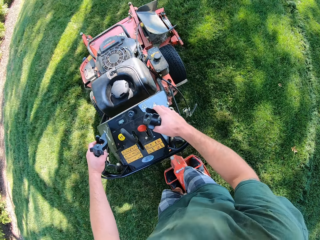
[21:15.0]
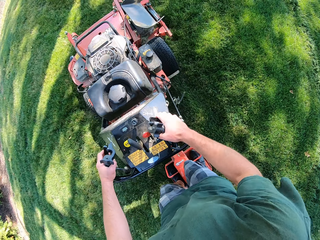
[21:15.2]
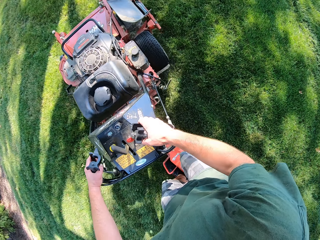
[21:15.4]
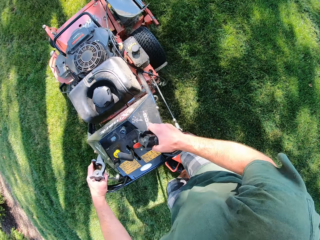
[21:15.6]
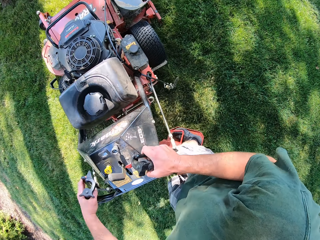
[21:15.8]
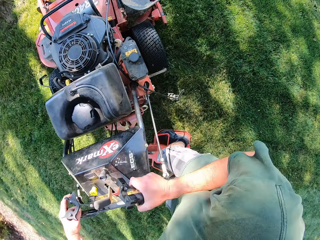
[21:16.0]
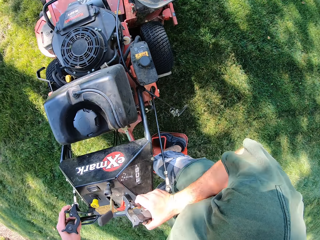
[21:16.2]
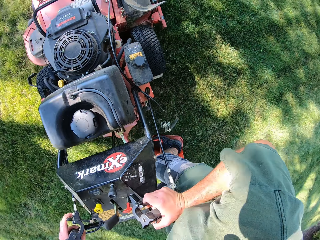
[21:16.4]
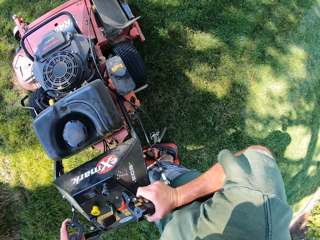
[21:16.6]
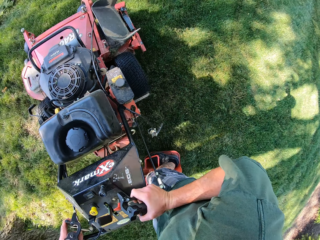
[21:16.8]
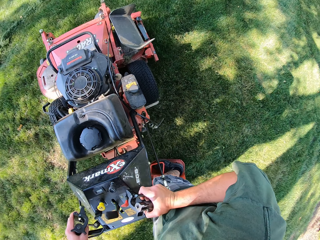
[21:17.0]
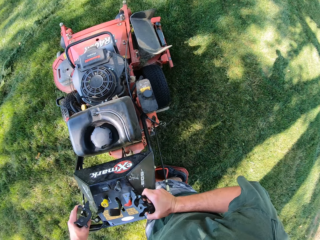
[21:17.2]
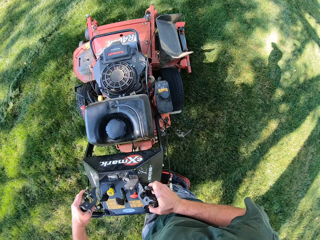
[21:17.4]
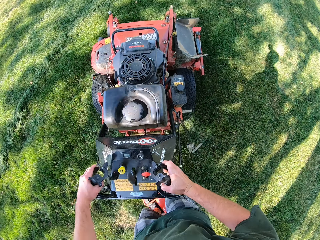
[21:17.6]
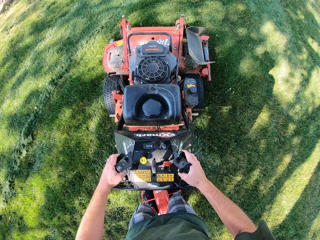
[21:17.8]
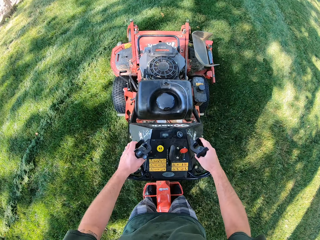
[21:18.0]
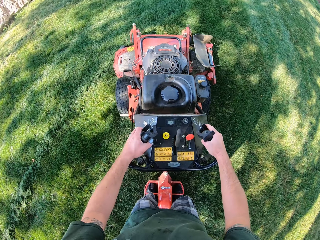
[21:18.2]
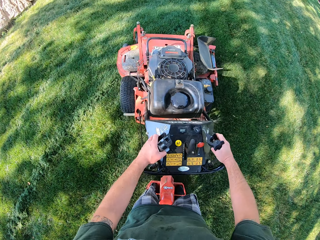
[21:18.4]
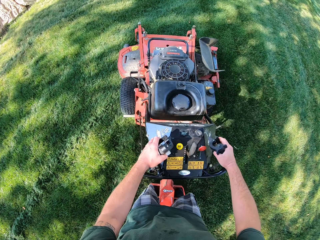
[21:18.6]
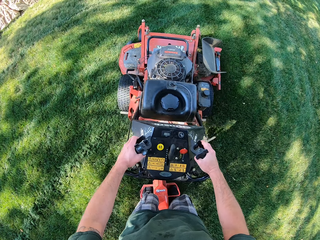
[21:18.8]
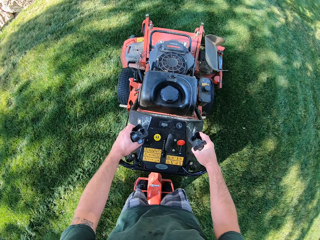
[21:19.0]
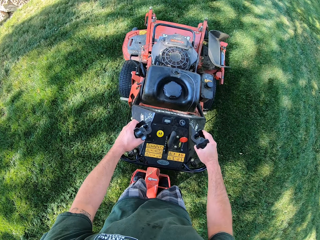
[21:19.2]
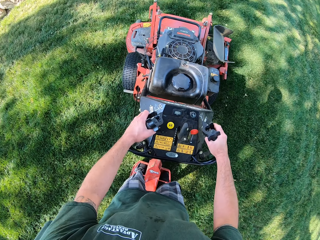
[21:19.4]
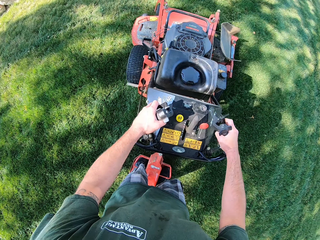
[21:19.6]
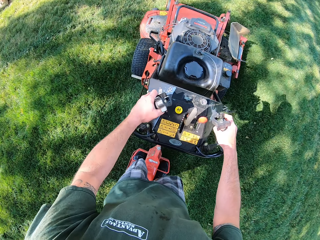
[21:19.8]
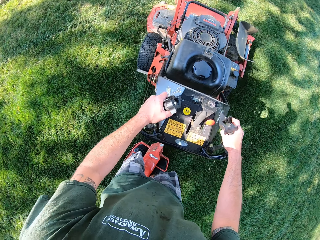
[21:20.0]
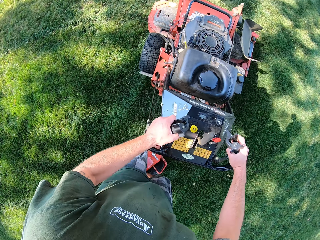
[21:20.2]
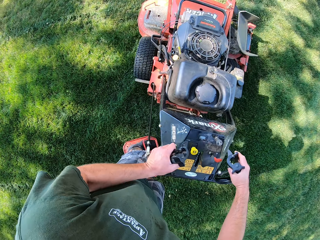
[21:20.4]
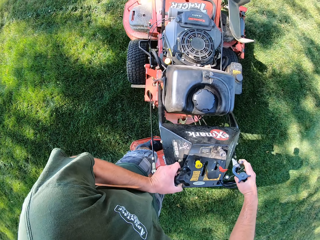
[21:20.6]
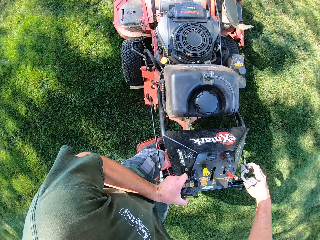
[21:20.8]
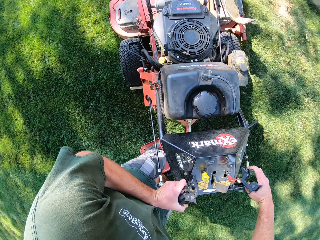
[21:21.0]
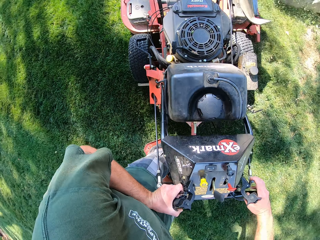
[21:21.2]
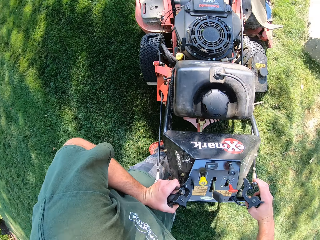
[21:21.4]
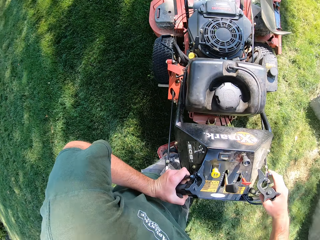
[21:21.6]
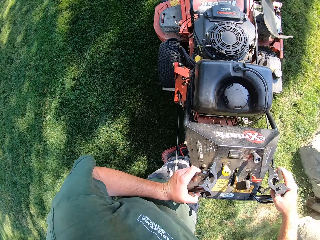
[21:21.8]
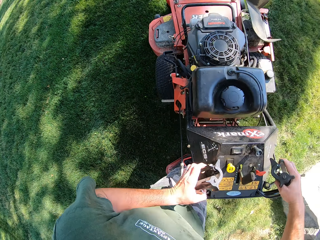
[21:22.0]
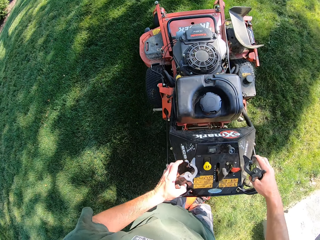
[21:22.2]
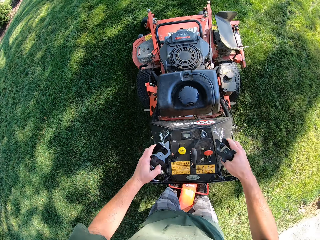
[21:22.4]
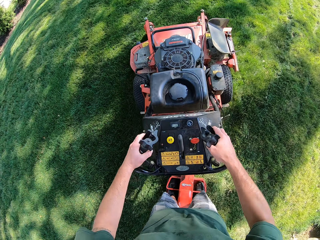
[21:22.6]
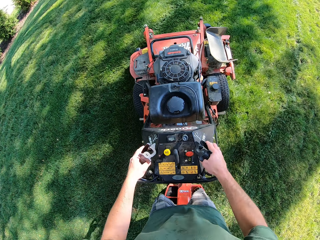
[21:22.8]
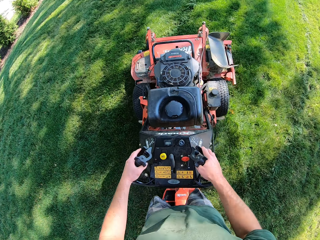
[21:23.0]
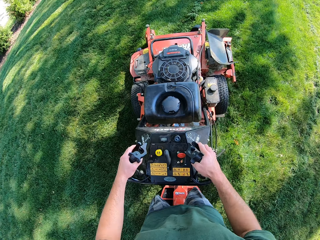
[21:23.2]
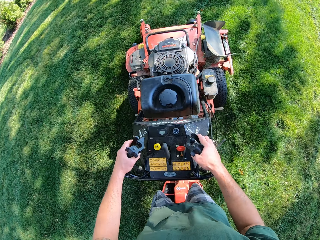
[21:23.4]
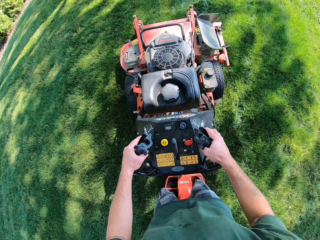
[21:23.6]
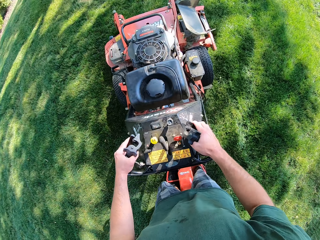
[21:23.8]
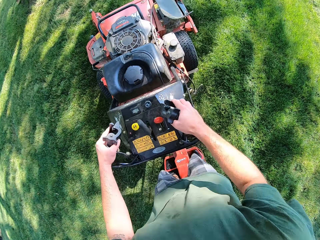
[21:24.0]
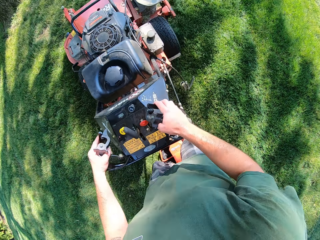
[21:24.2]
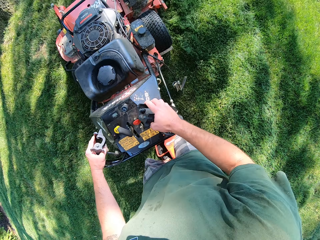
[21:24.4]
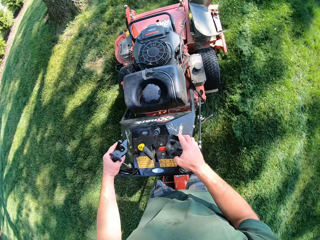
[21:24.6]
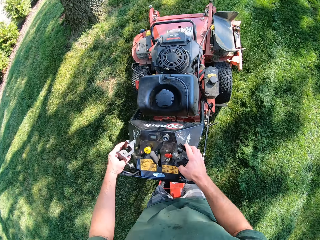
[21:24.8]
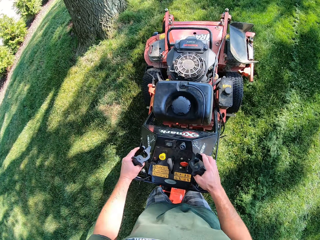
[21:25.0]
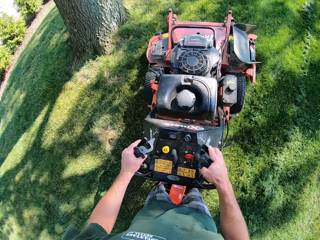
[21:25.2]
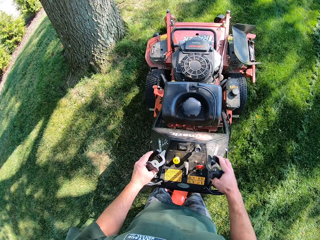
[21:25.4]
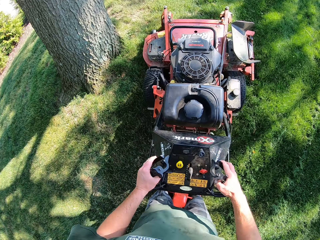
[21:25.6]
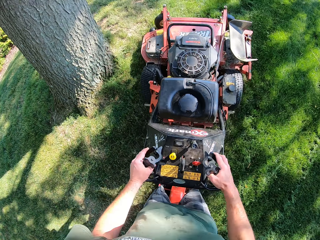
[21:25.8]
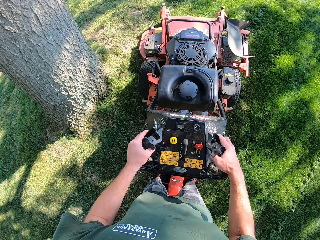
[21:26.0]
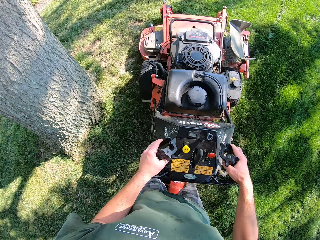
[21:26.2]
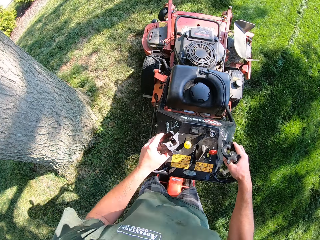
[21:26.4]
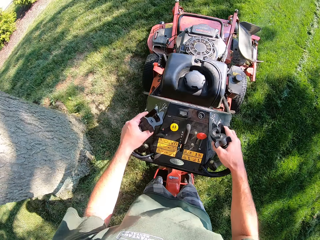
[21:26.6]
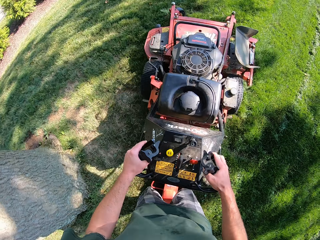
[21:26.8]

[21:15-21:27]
The camera wearer turns the lawn mower in a clockwise direction on the lawn. They turn the lawn mower in an anticlockwise direction on the lawn. They cut grass using the lawn mower.

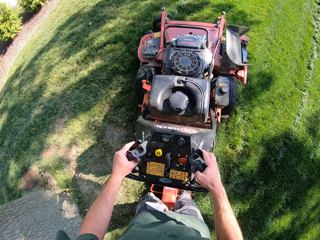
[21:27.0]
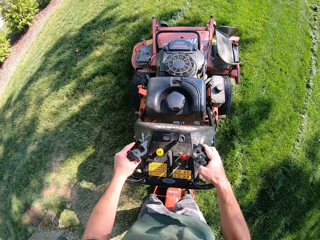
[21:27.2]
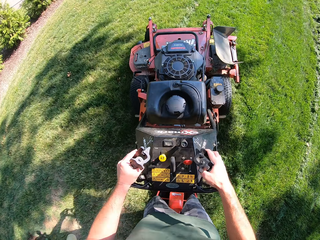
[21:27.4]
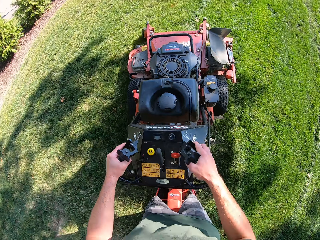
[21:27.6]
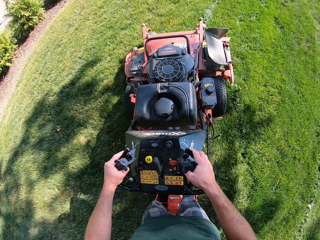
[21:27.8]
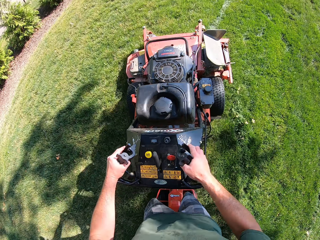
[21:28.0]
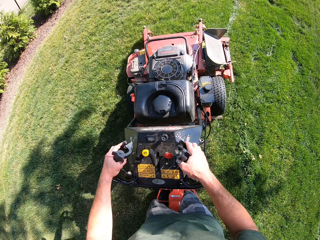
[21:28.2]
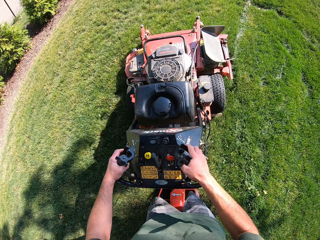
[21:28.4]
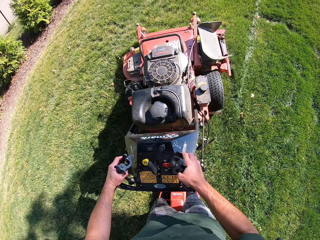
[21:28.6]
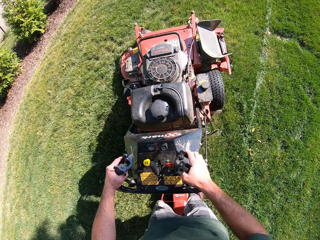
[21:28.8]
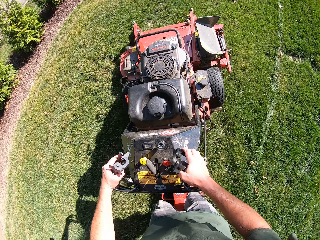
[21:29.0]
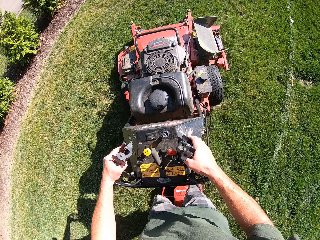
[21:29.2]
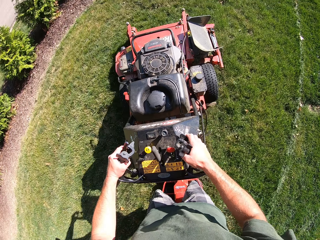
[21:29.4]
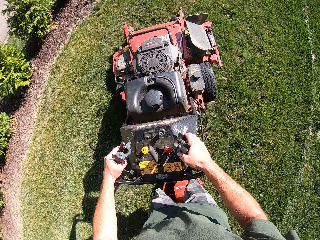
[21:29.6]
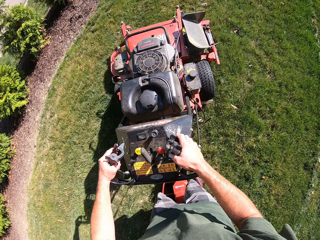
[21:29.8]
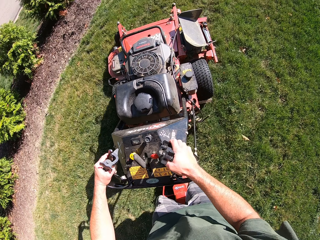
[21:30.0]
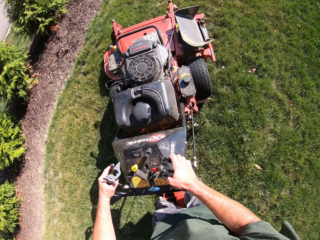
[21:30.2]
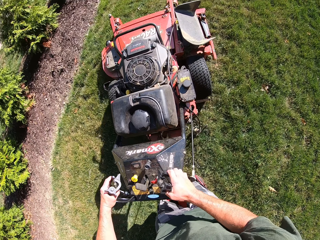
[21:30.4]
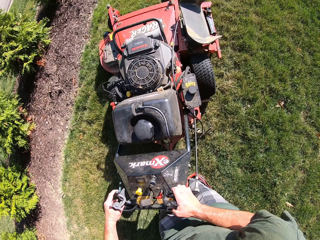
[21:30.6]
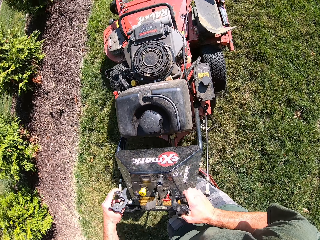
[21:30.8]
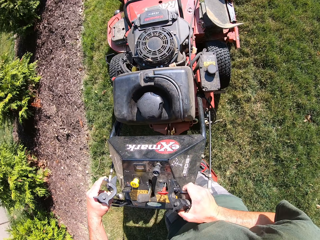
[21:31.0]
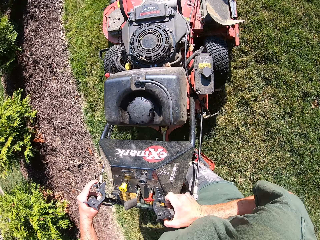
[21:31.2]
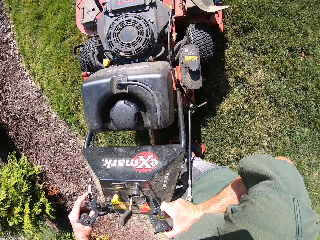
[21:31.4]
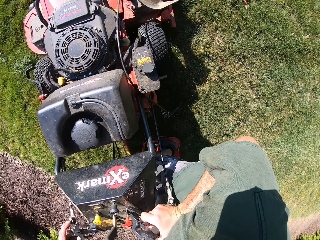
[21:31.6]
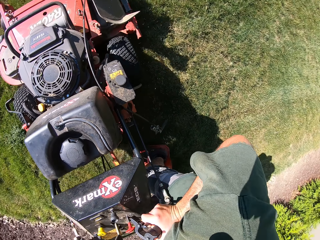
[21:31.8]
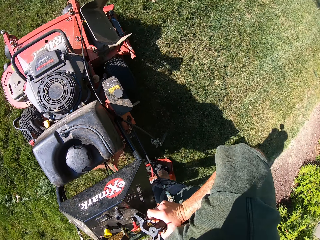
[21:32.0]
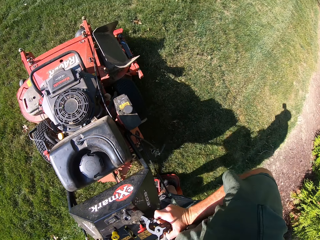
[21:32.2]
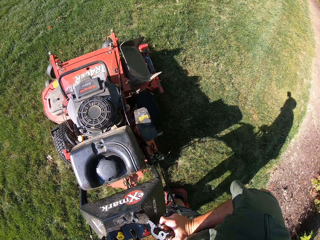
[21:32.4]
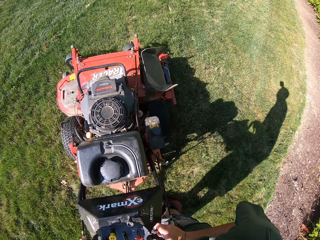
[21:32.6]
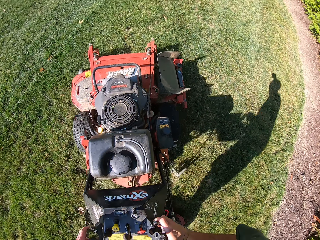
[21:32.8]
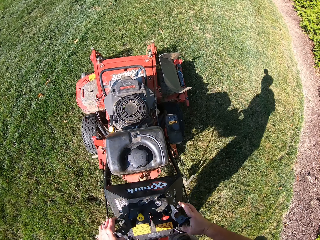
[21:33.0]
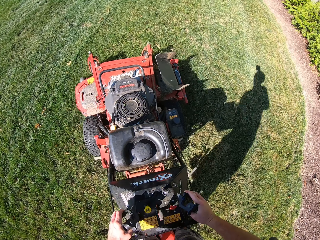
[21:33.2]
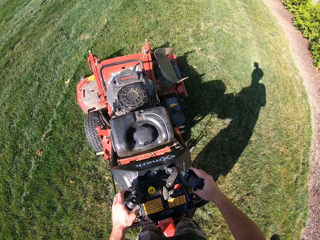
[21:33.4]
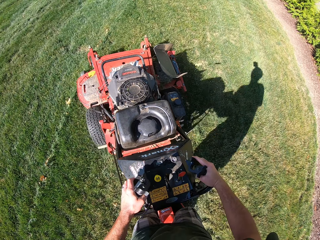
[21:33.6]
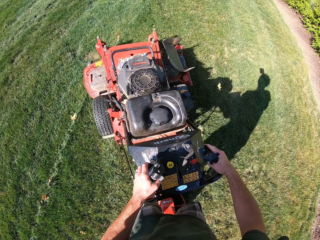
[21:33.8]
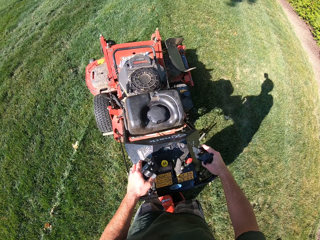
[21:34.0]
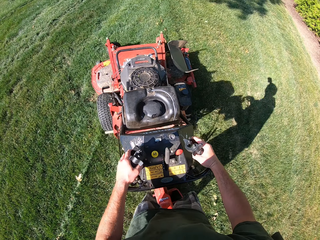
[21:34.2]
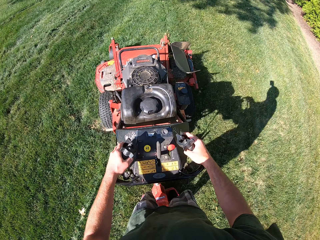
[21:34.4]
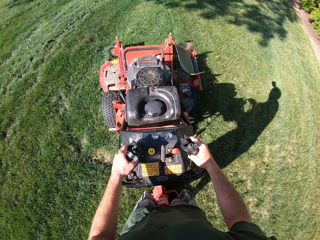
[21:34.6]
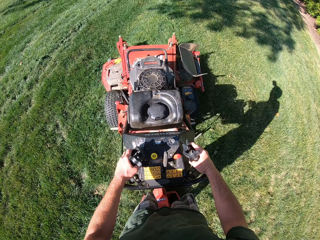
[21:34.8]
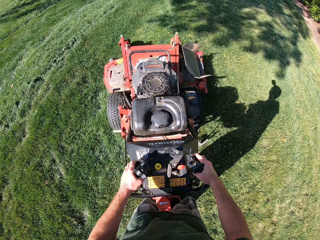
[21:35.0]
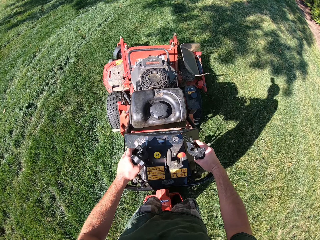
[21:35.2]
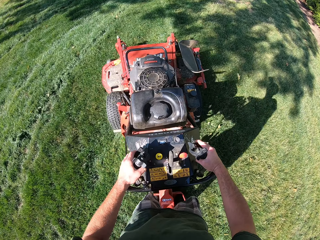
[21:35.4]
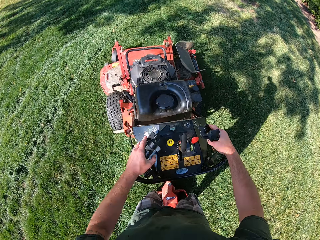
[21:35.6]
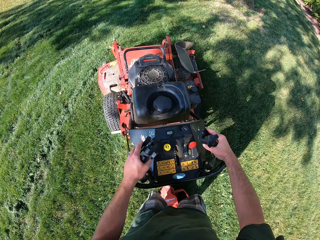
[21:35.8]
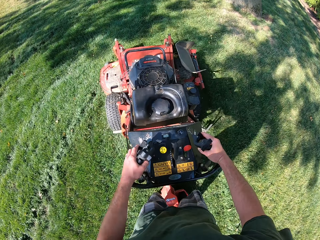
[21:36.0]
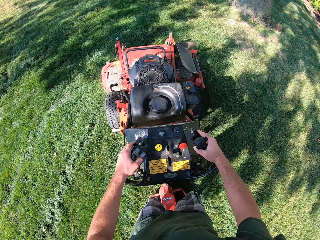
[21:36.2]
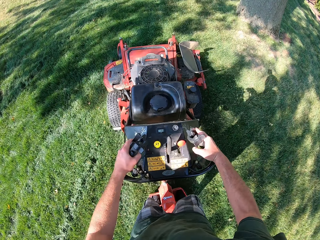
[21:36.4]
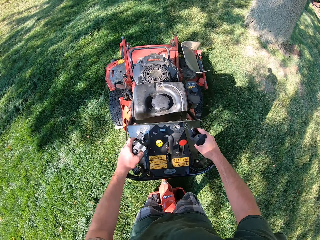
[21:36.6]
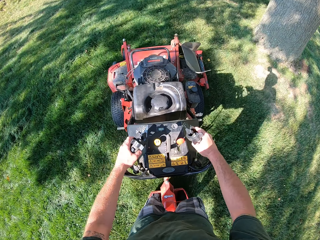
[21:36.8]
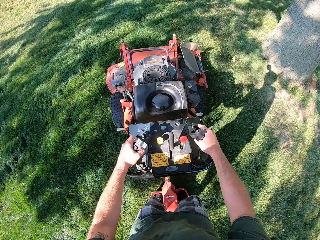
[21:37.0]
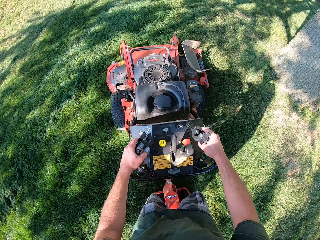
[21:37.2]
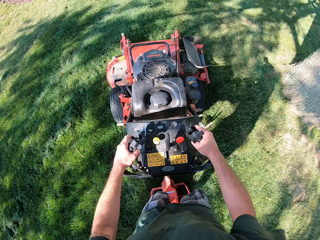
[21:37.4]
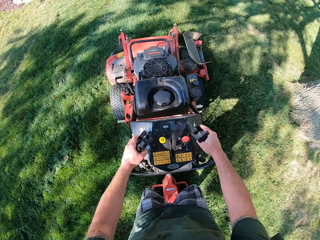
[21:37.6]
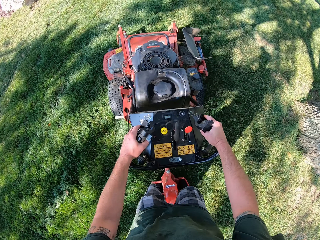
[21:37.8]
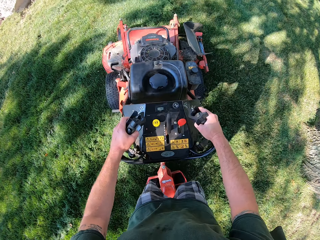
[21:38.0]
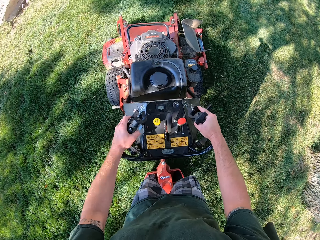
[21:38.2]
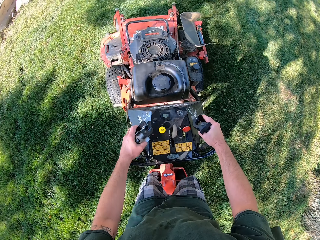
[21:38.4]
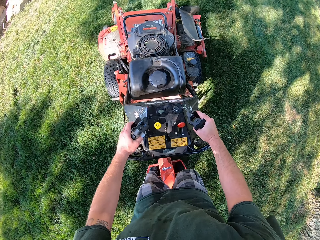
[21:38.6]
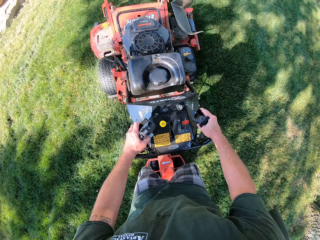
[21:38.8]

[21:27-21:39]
The camera wearer turns the lawn mower in a clockwise direction on the lawn. They cut grass using the lawn mower.
